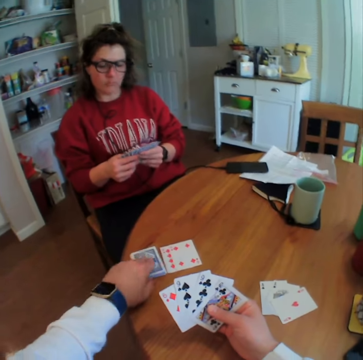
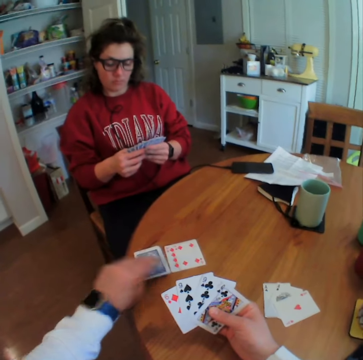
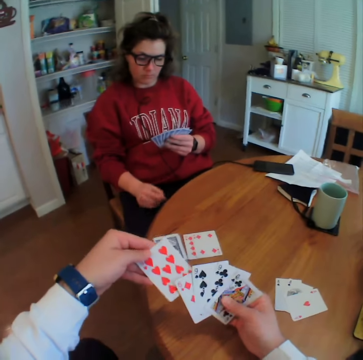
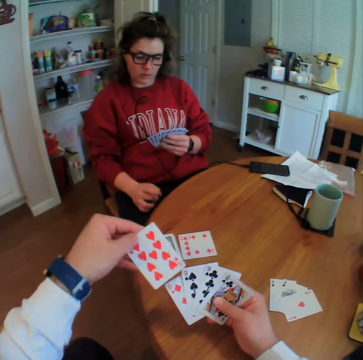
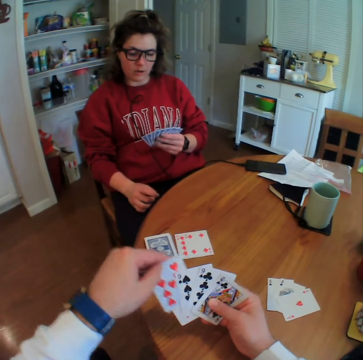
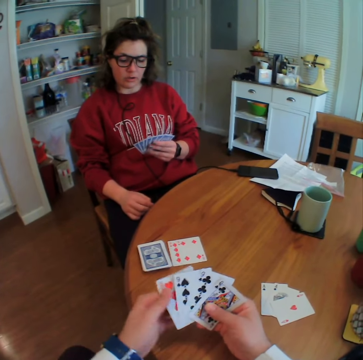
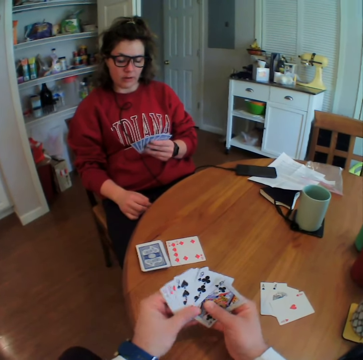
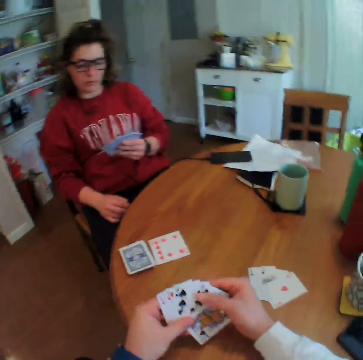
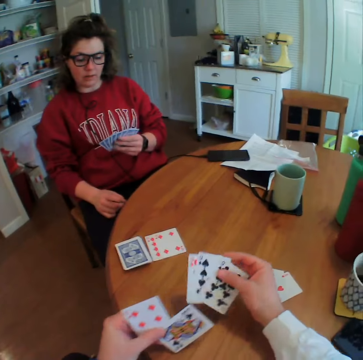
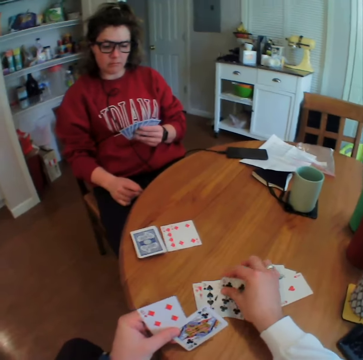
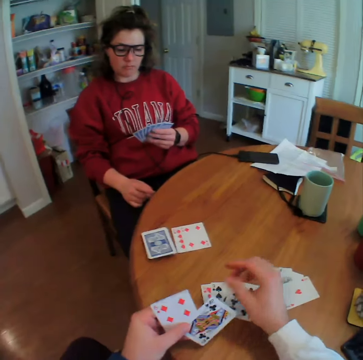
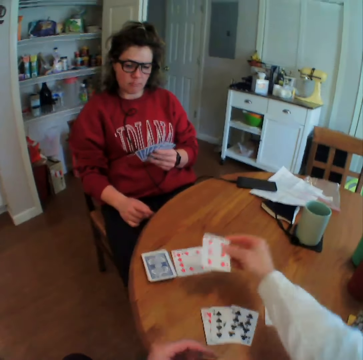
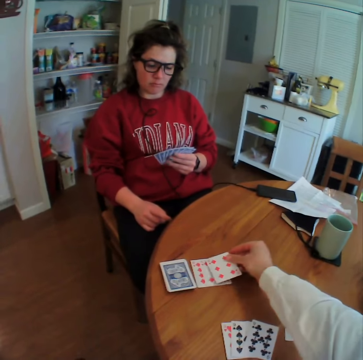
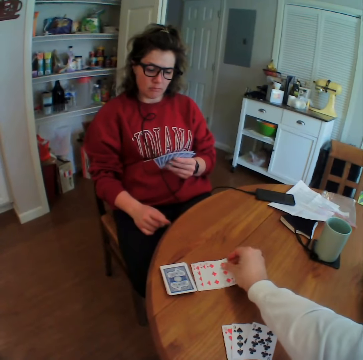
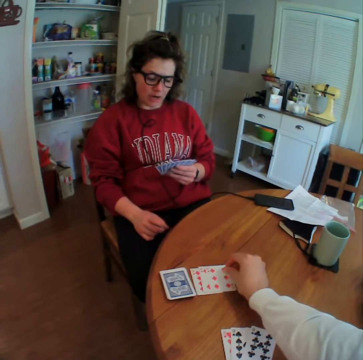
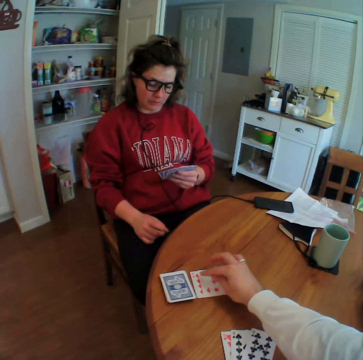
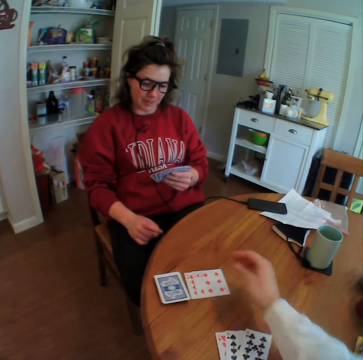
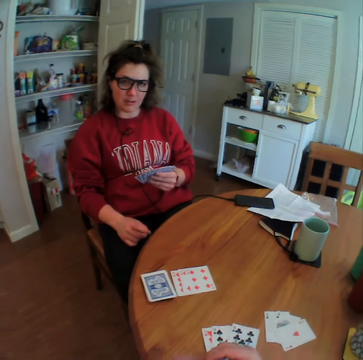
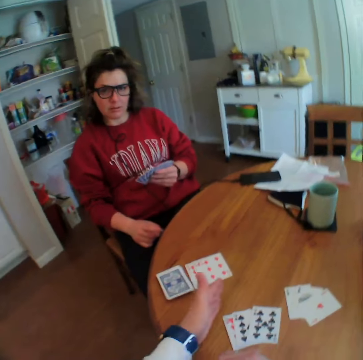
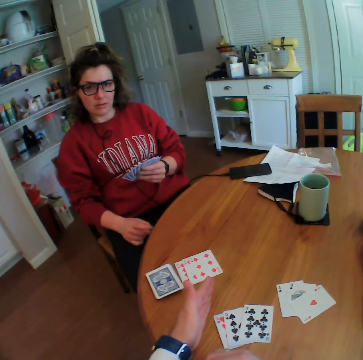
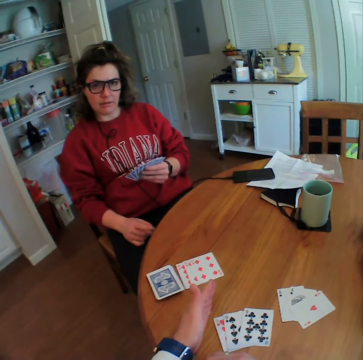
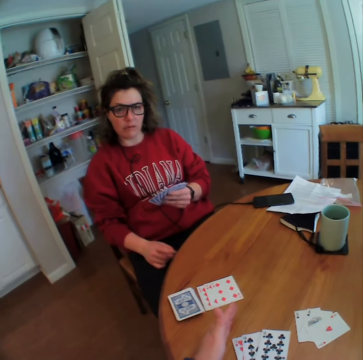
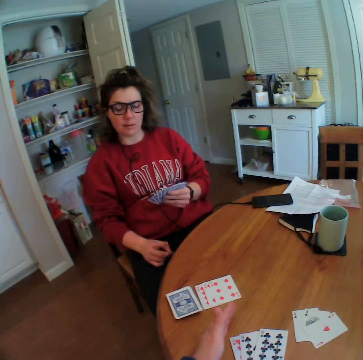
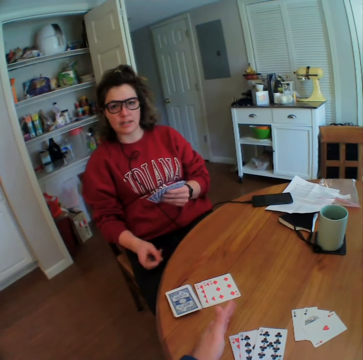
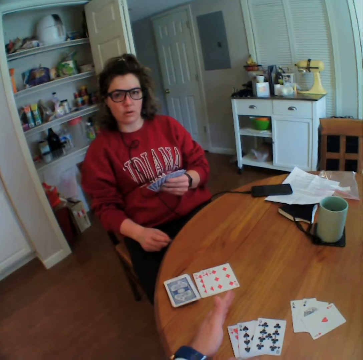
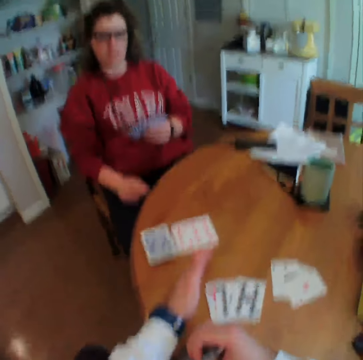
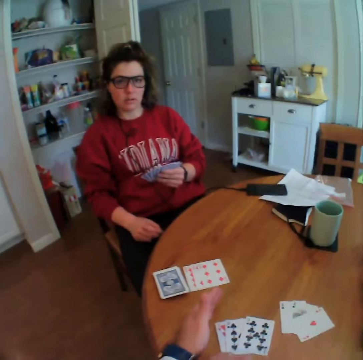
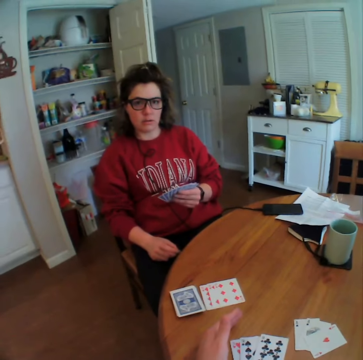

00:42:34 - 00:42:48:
The camera wearer picks up a card. They reshuffle the cards, put some cards aside, put a card down, and count the cards. They talk to a person.

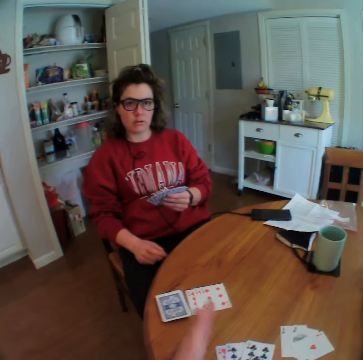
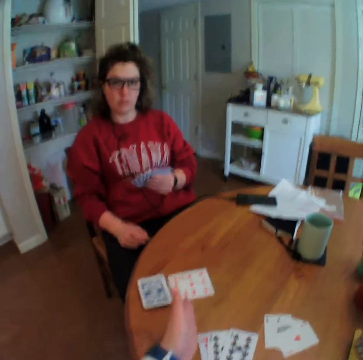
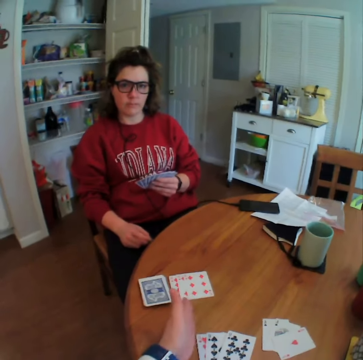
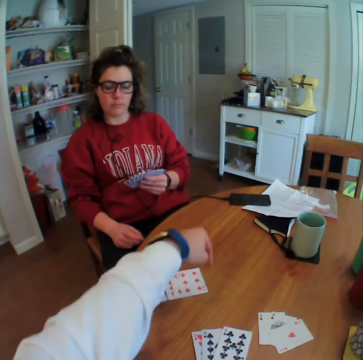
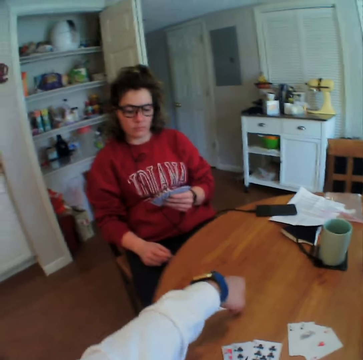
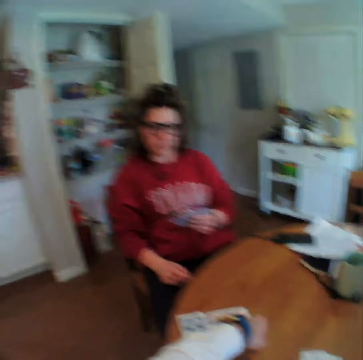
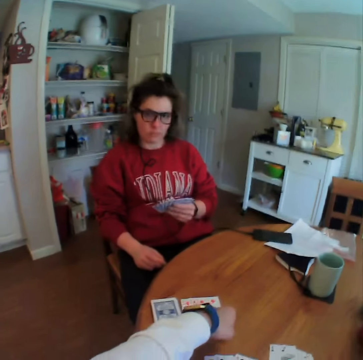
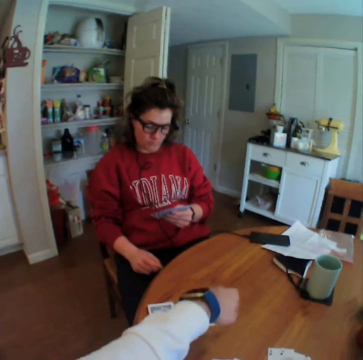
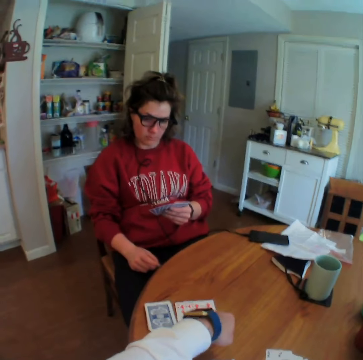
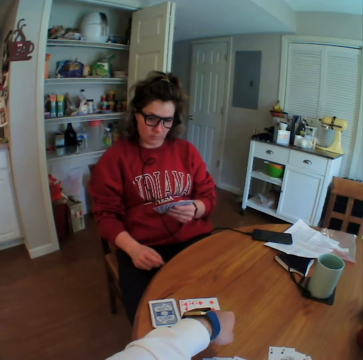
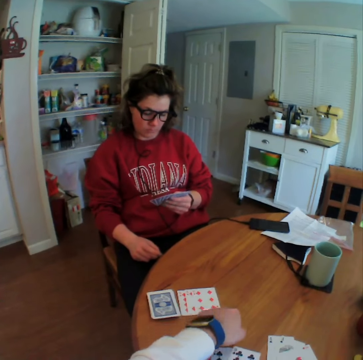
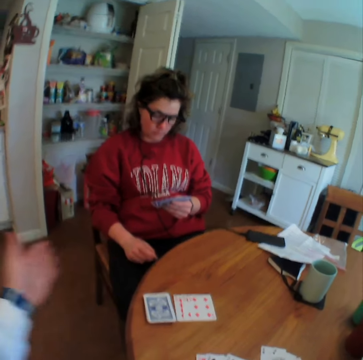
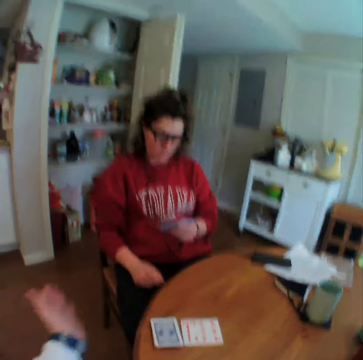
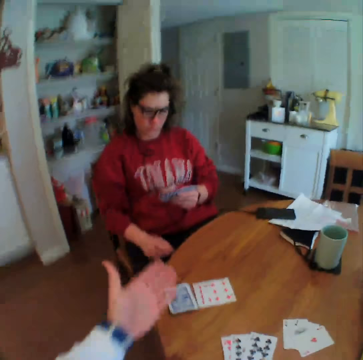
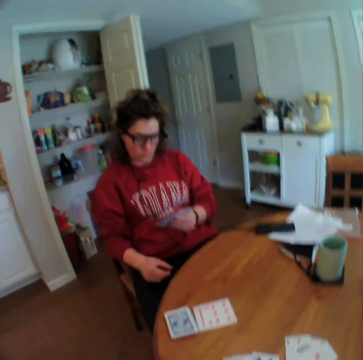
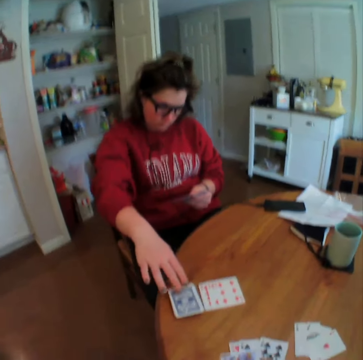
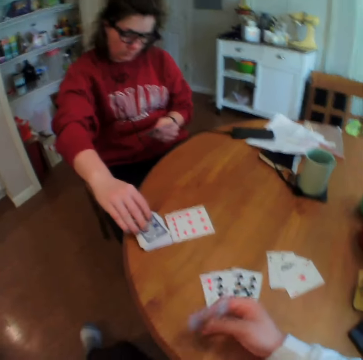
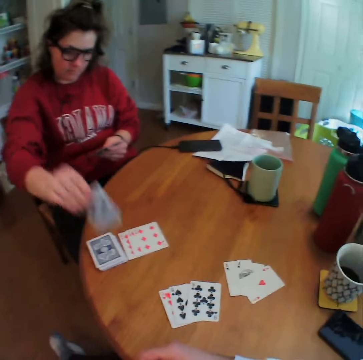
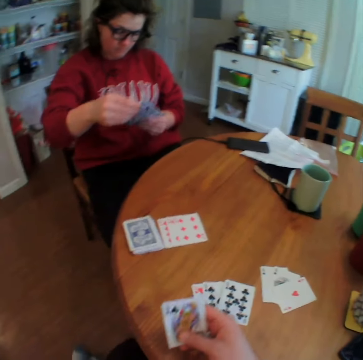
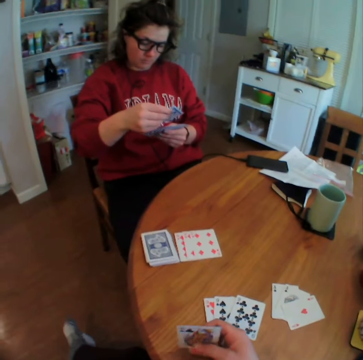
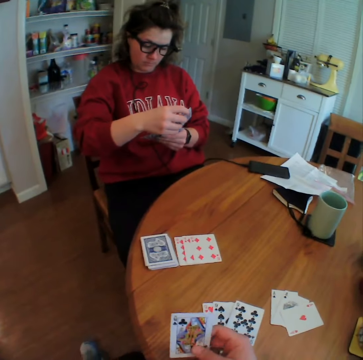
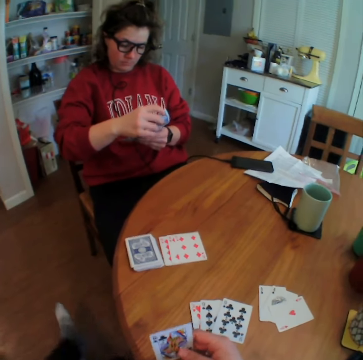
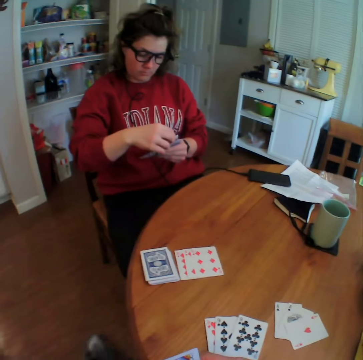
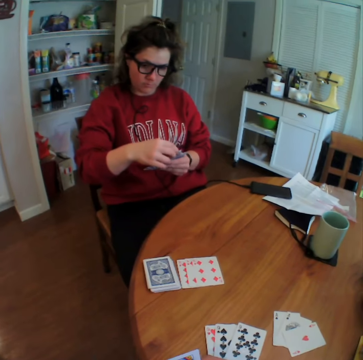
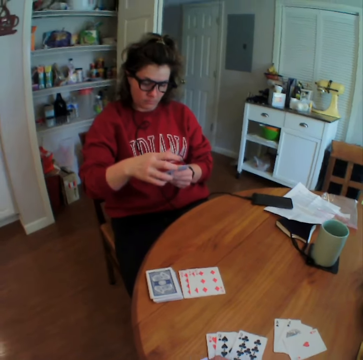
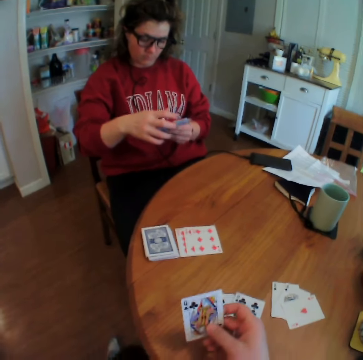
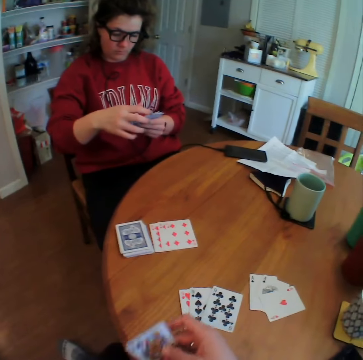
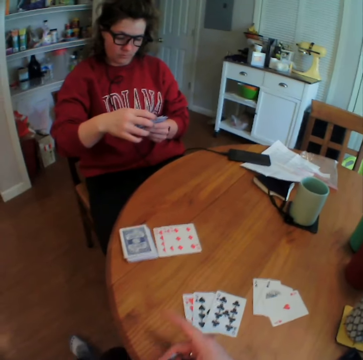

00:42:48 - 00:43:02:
A person picks up a card. The person looks at the cards.

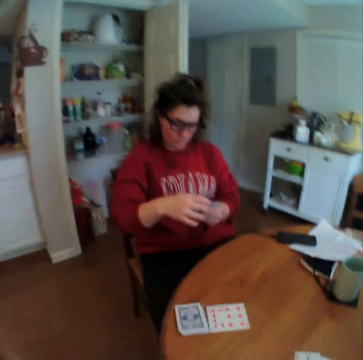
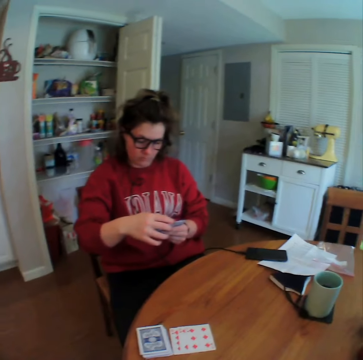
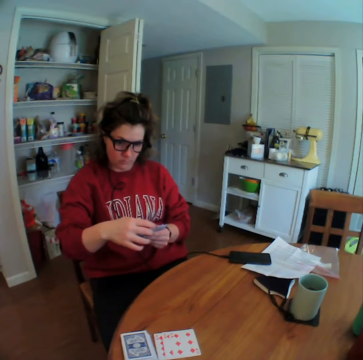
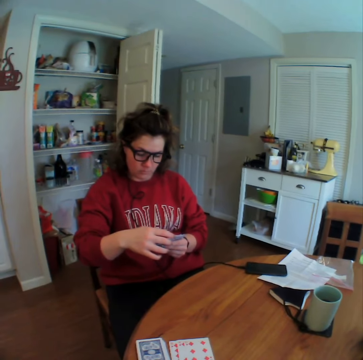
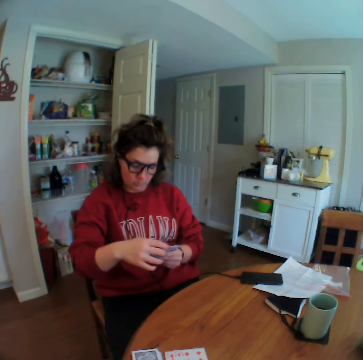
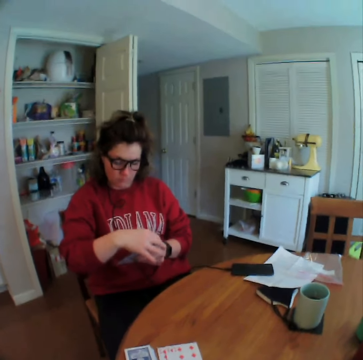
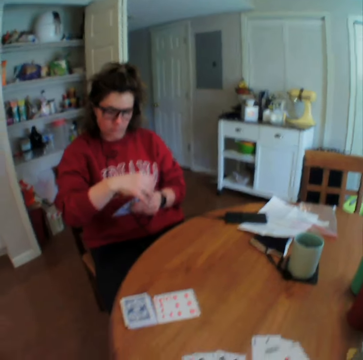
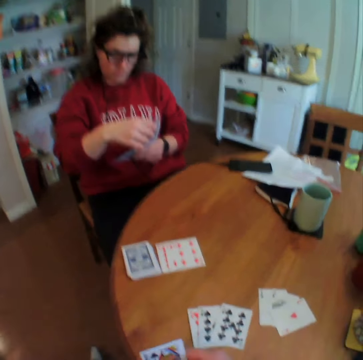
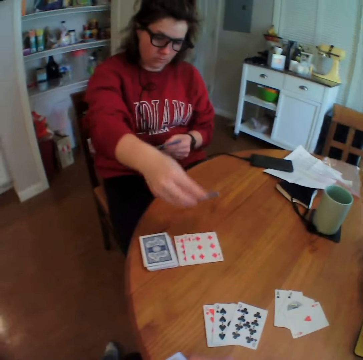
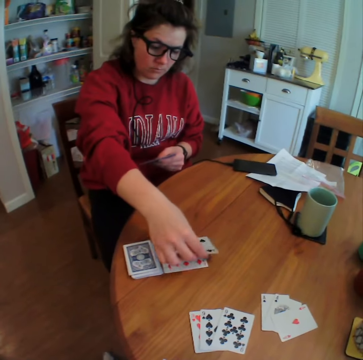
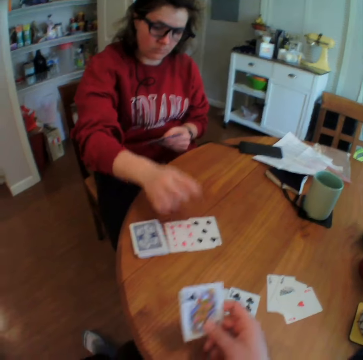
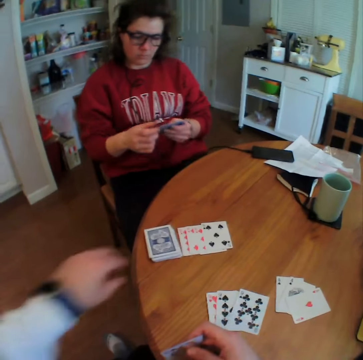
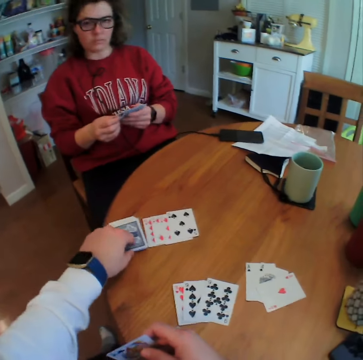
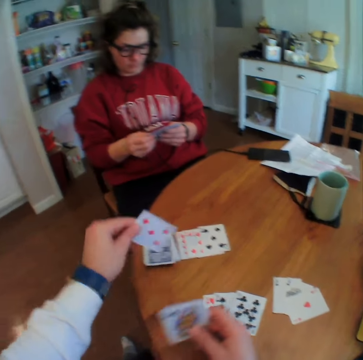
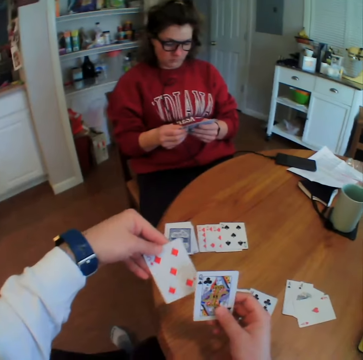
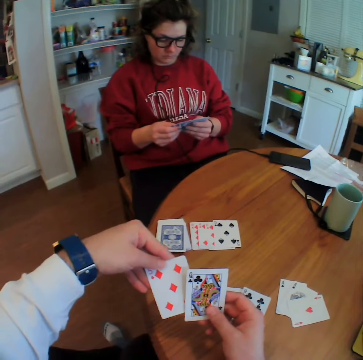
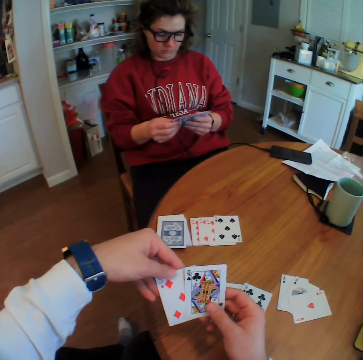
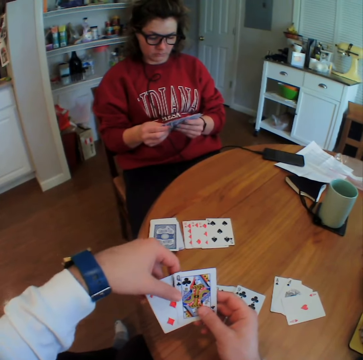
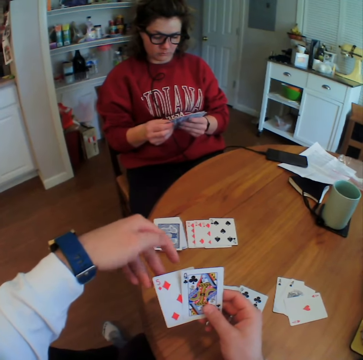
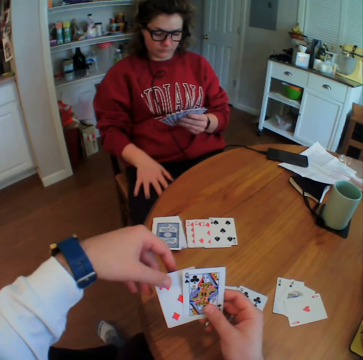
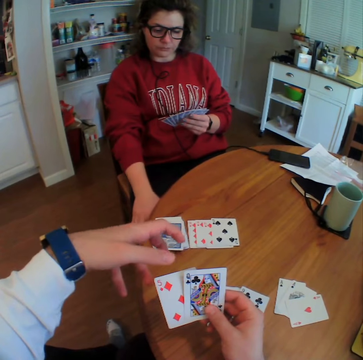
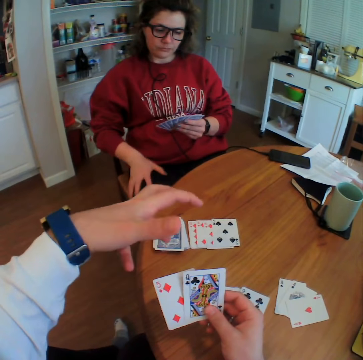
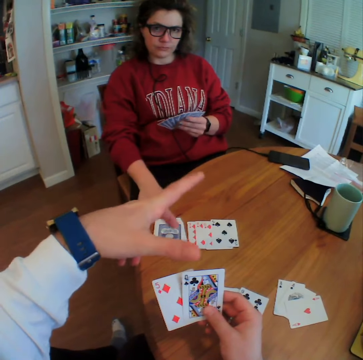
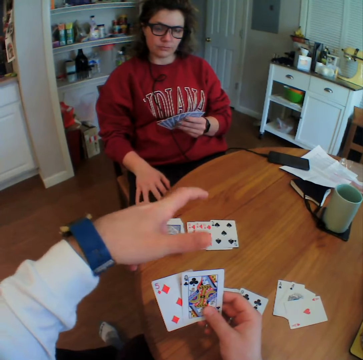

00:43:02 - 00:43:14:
A lady puts a card down. The camera wearer picks up a card. They look at the card.
